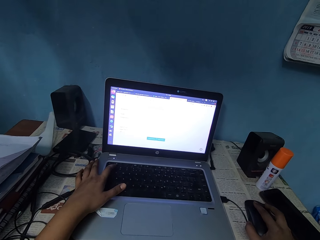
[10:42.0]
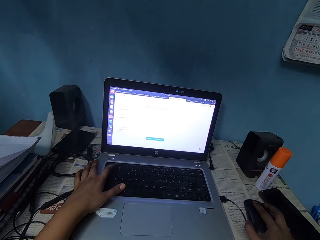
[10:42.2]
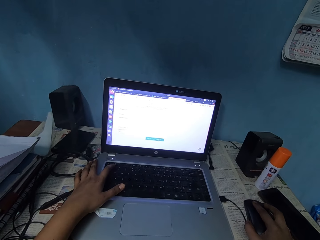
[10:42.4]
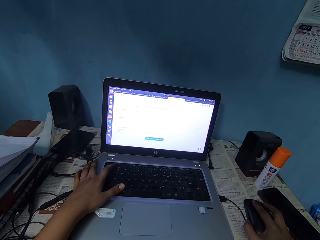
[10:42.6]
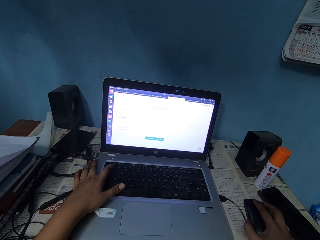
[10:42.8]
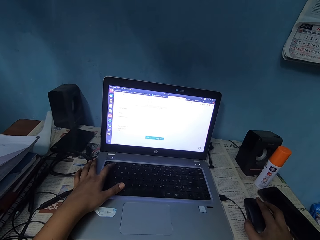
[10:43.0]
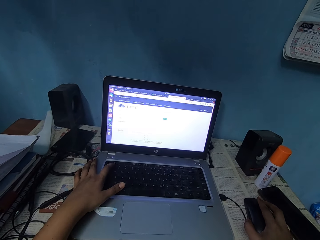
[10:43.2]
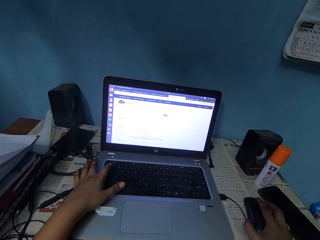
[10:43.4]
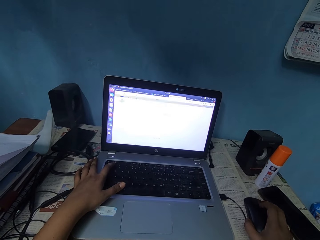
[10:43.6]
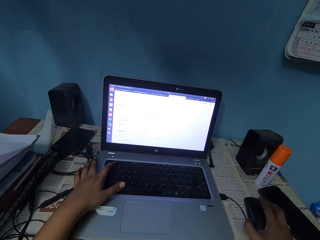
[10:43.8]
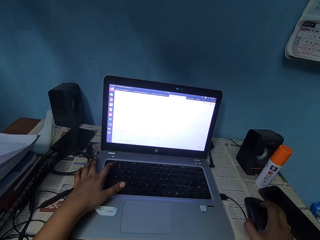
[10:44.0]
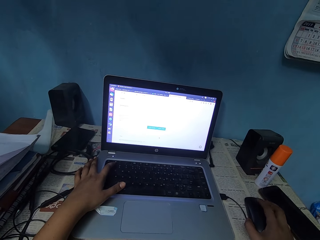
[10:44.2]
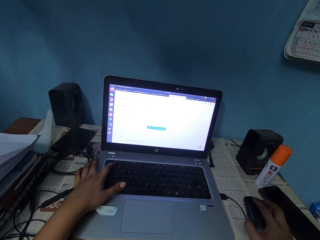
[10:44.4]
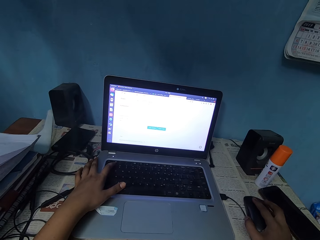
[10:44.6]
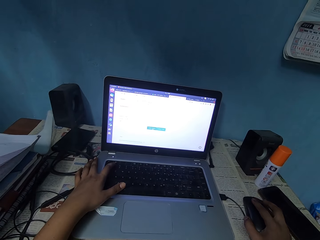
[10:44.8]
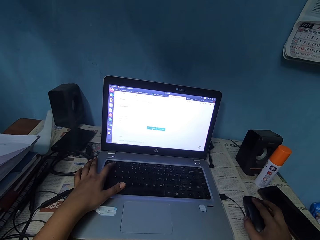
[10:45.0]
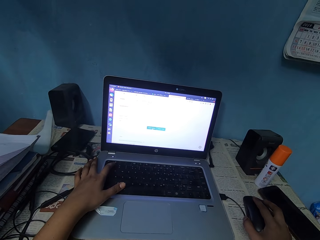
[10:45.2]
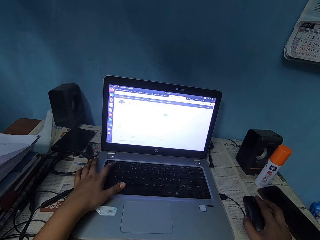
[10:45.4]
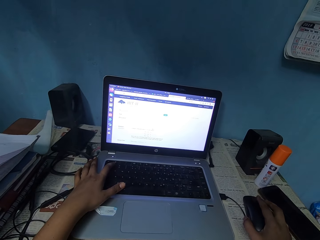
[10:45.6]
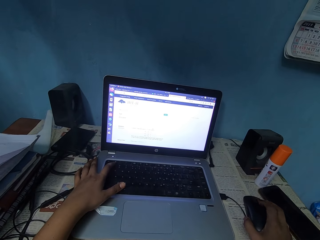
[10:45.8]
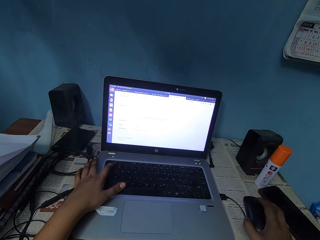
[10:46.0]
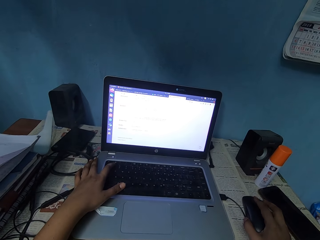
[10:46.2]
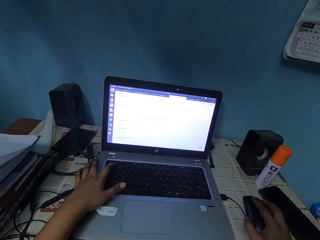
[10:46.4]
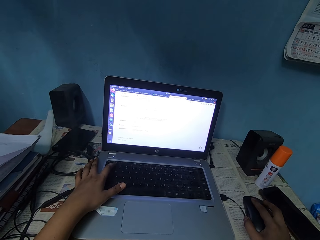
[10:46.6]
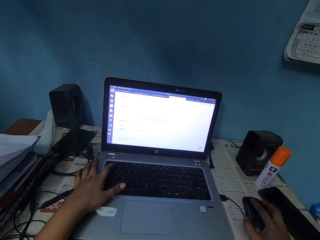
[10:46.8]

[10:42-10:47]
The camera wearer keys the keyboard with his left hand.

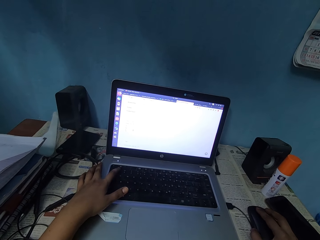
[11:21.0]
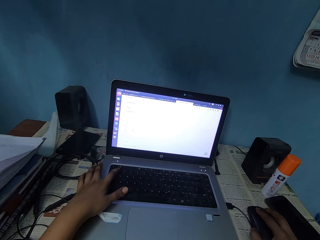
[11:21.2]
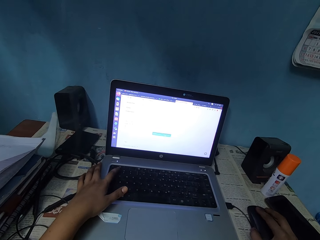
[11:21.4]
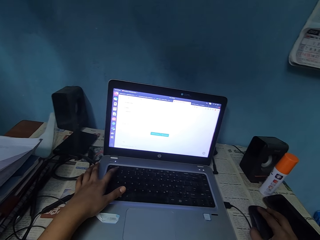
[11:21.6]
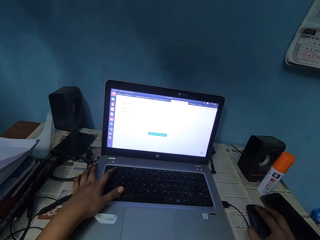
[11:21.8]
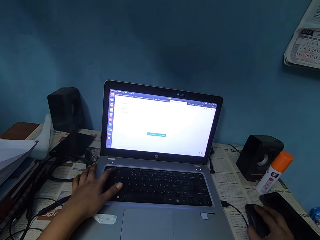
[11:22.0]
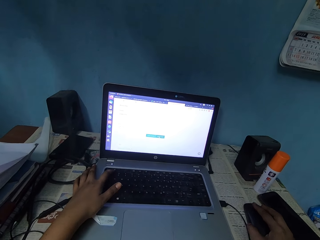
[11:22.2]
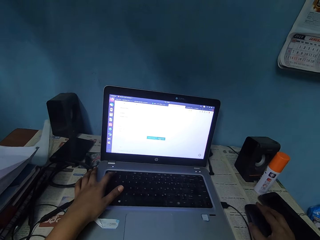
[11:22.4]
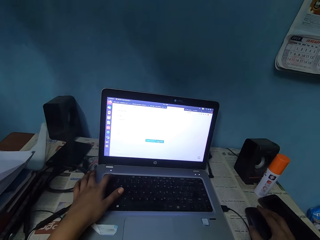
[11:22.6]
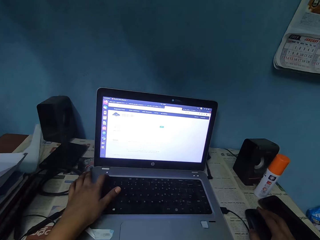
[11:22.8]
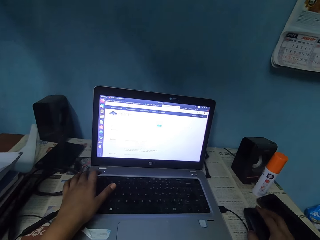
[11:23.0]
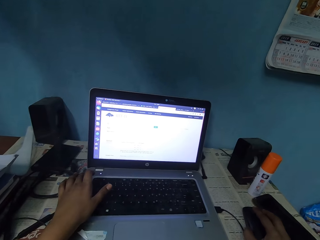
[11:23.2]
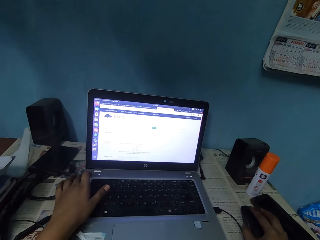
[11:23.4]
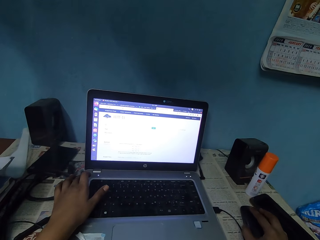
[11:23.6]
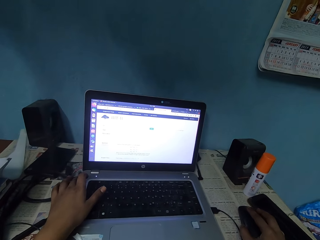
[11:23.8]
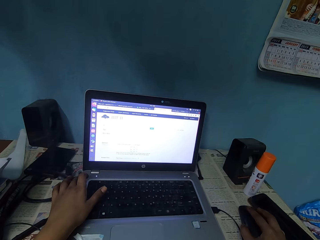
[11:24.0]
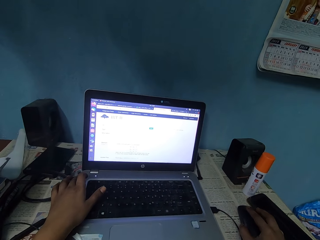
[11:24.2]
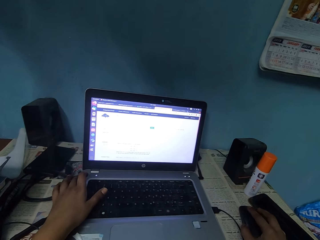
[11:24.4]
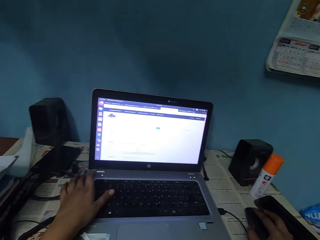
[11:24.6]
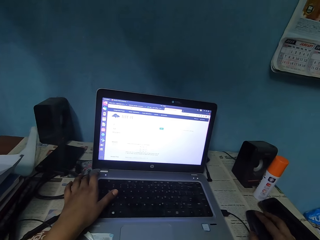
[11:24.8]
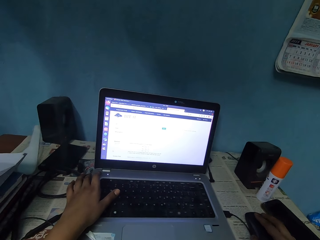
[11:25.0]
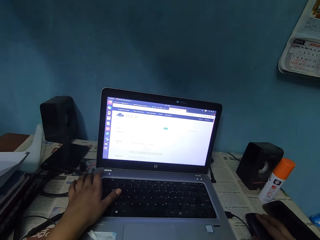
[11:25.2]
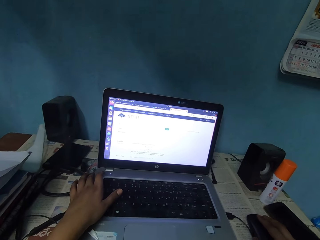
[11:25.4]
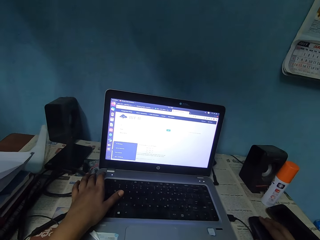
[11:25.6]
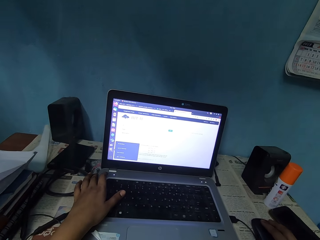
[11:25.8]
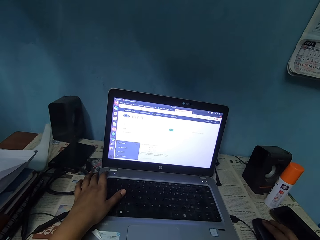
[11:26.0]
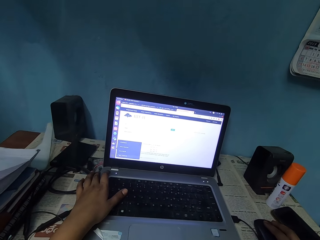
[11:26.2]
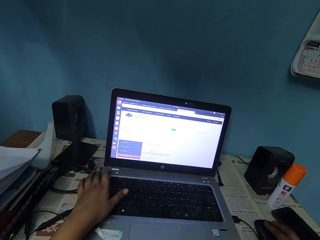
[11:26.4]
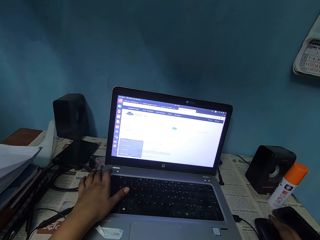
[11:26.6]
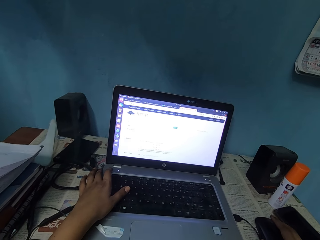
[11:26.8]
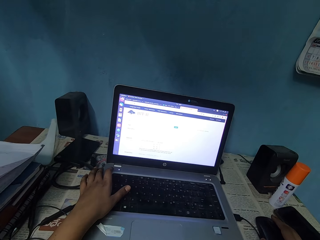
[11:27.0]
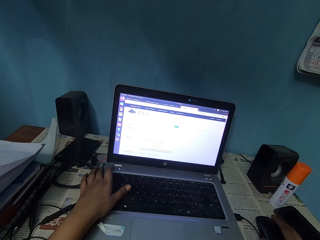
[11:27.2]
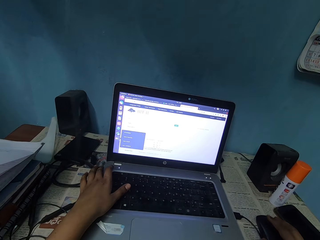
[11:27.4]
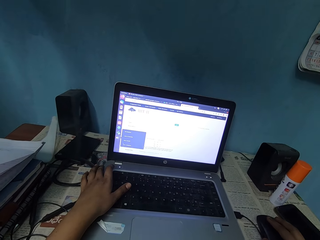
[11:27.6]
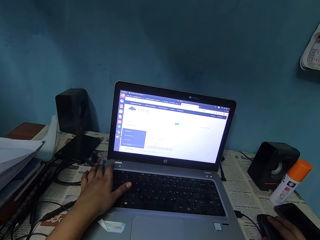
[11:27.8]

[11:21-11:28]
The camera wearer scrolls the mouse pad with his right hand.

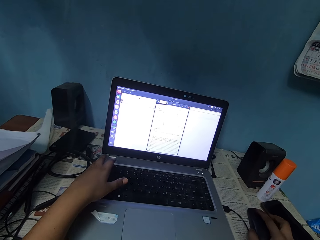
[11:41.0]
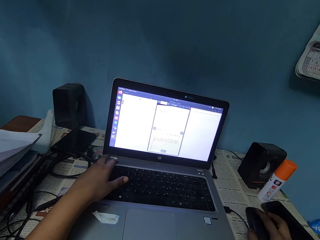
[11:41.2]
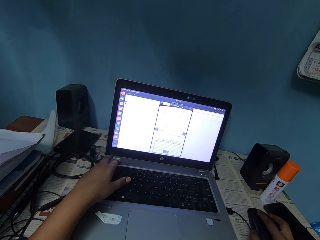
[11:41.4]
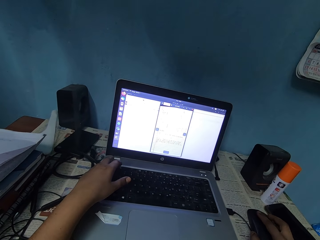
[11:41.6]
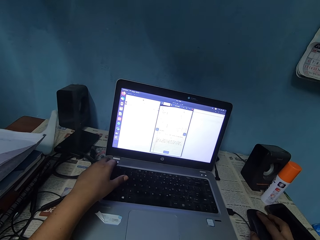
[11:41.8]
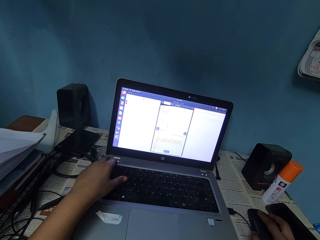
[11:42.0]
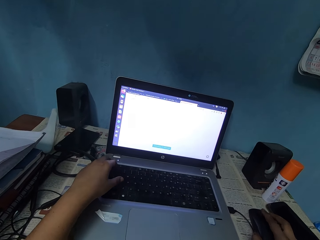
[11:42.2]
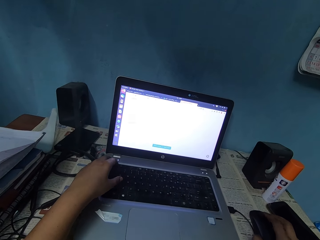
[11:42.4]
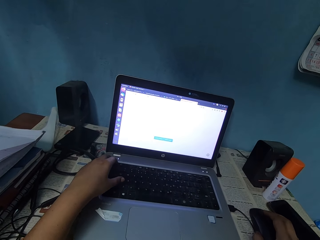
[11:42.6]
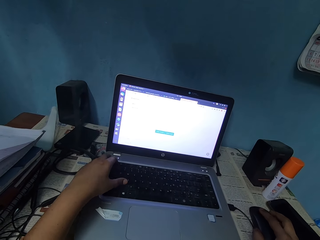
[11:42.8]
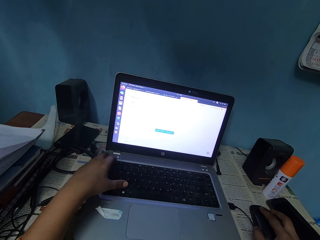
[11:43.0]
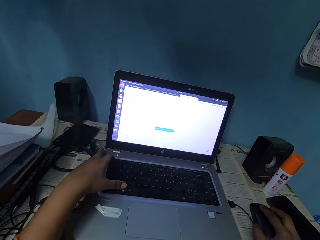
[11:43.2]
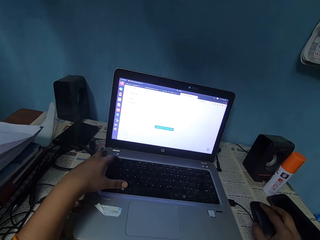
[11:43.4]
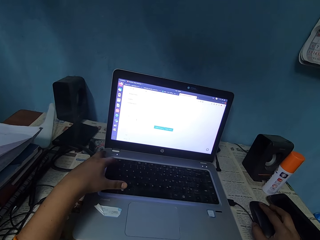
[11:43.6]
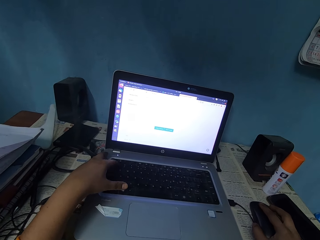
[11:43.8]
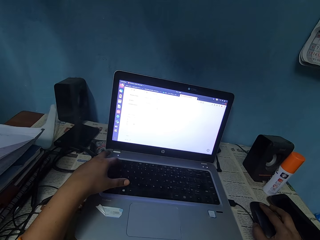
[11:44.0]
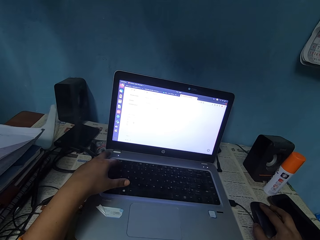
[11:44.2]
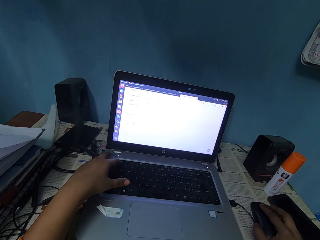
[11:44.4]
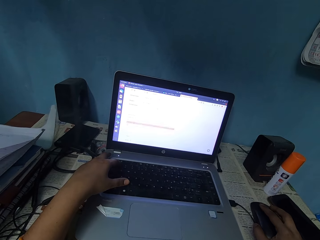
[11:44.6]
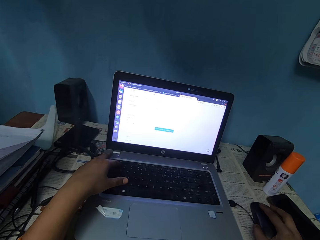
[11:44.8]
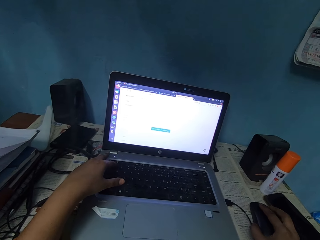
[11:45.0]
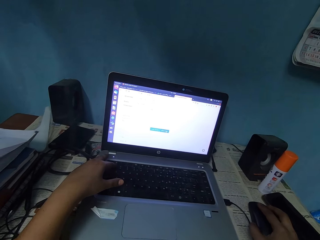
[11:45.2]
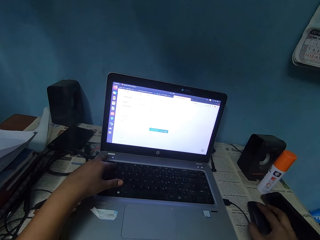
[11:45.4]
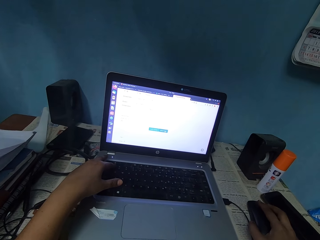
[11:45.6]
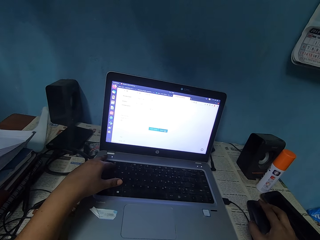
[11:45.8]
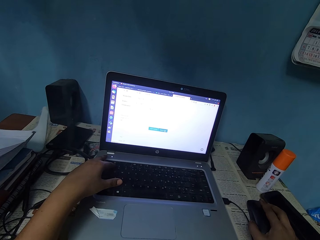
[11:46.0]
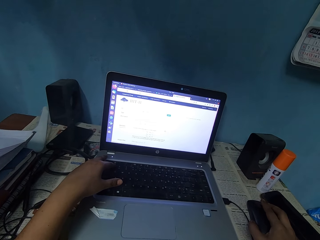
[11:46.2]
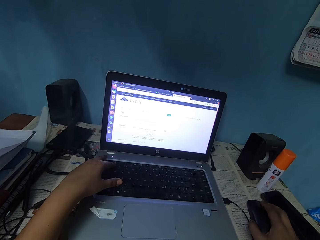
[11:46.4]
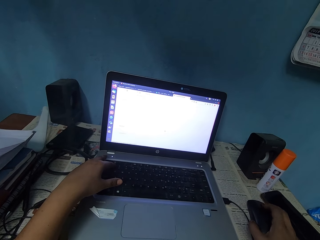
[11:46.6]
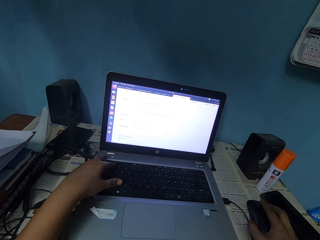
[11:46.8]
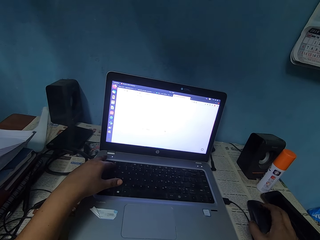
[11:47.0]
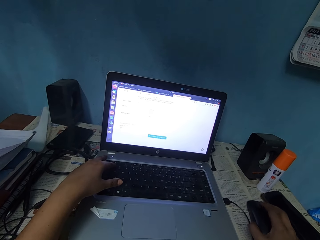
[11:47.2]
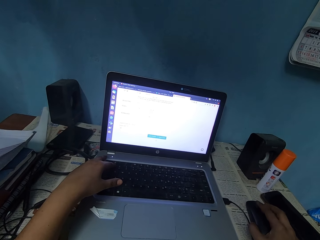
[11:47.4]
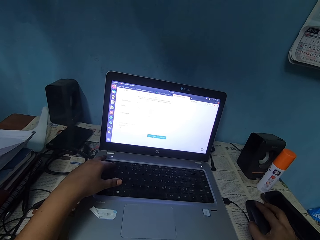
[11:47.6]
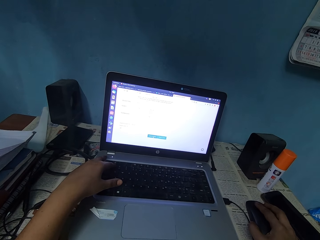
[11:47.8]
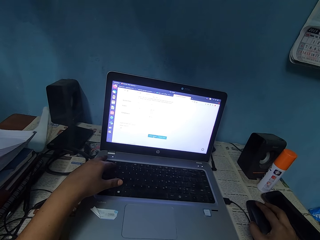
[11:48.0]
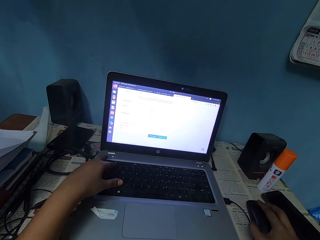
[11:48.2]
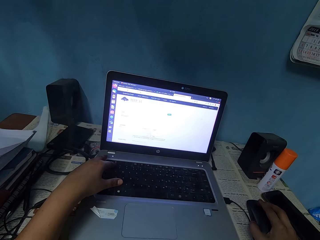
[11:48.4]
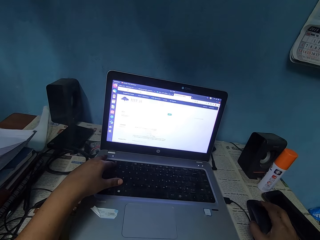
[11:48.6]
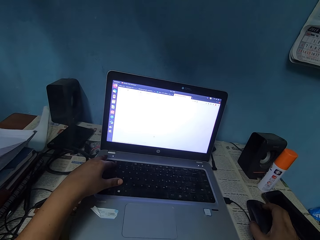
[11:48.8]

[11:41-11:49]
The camera wearer keys the keyboard with his left hand.
